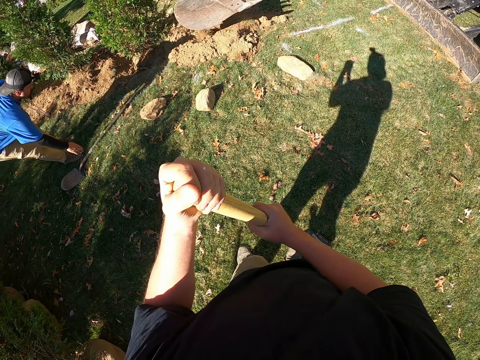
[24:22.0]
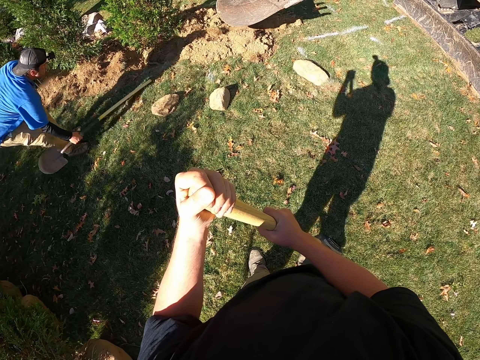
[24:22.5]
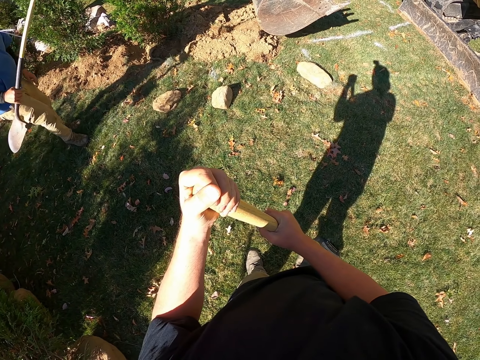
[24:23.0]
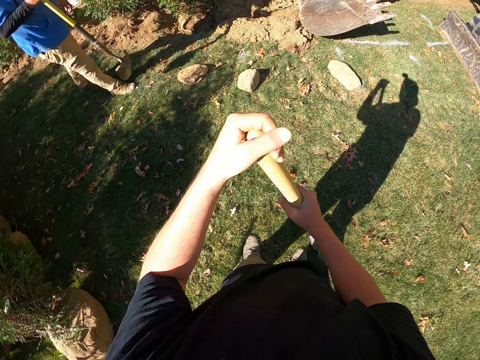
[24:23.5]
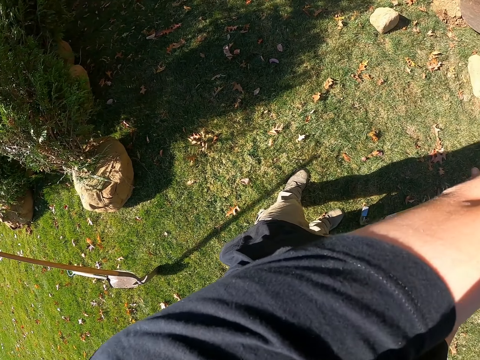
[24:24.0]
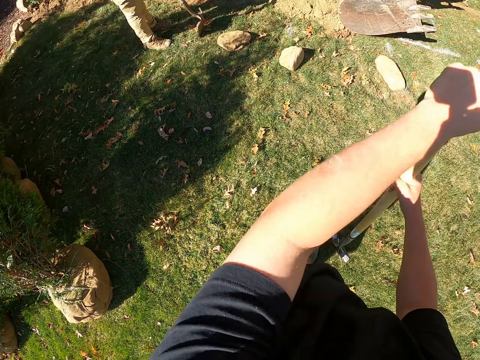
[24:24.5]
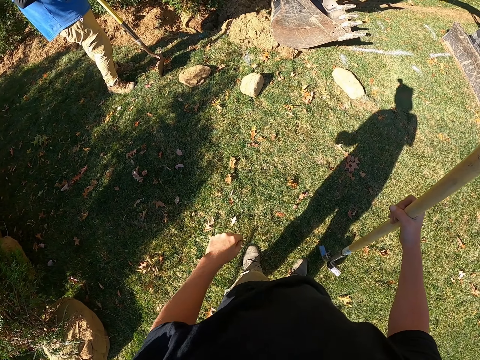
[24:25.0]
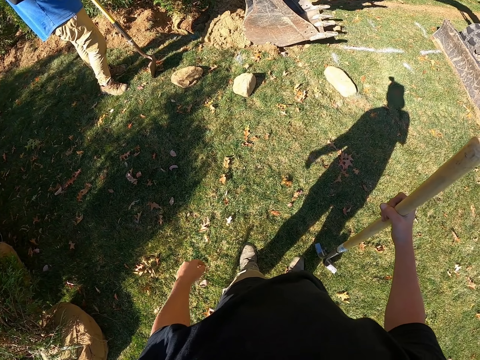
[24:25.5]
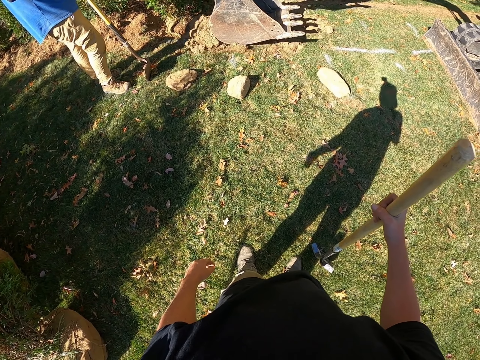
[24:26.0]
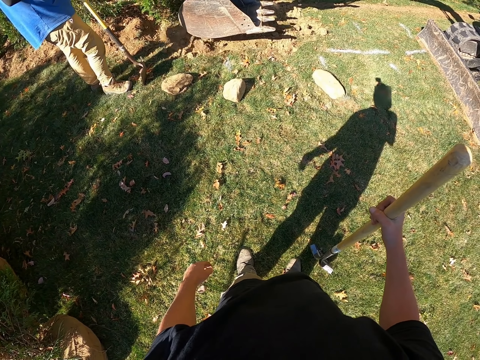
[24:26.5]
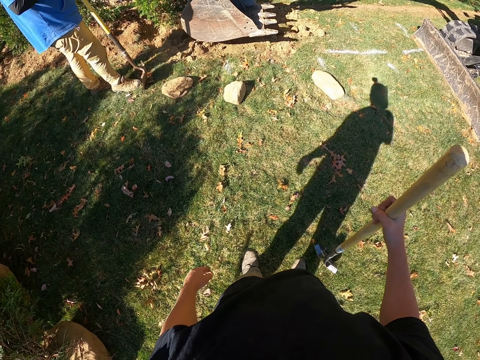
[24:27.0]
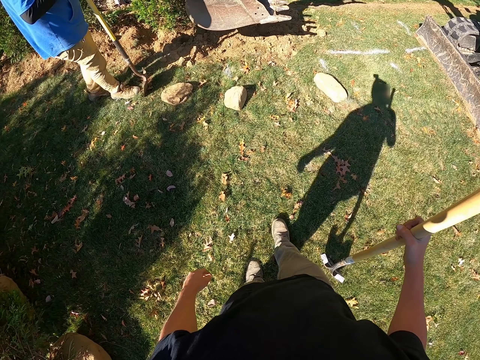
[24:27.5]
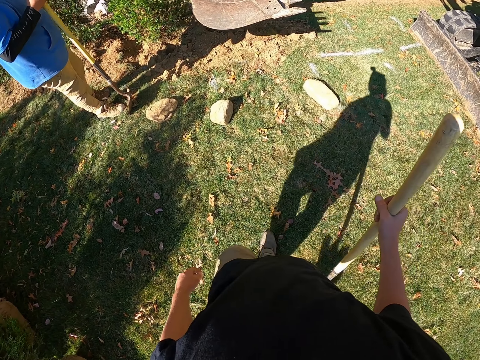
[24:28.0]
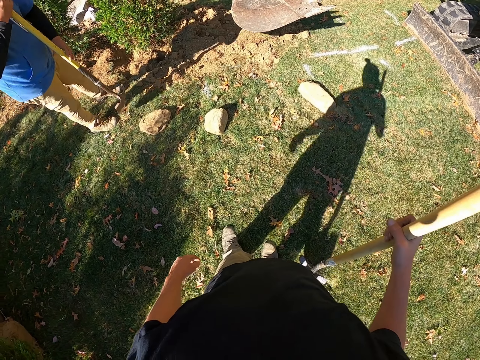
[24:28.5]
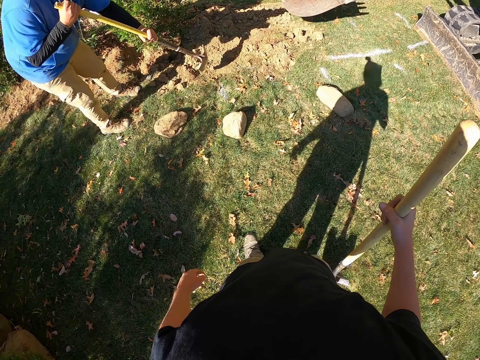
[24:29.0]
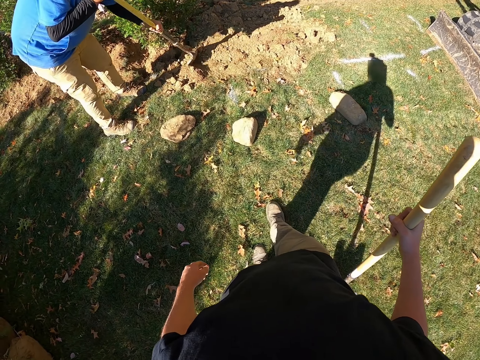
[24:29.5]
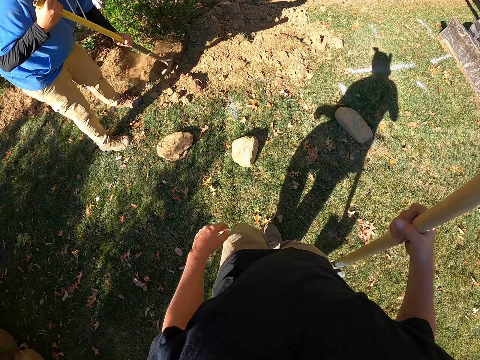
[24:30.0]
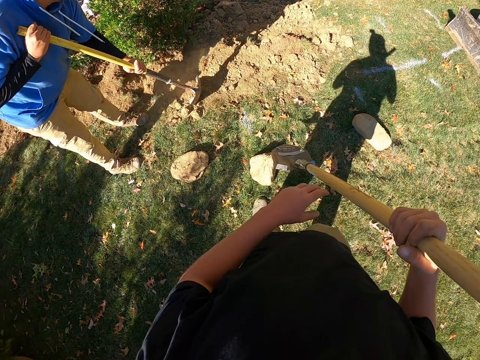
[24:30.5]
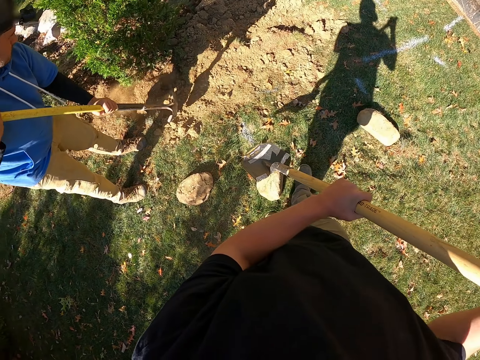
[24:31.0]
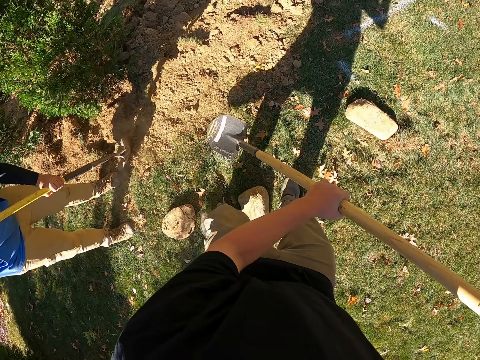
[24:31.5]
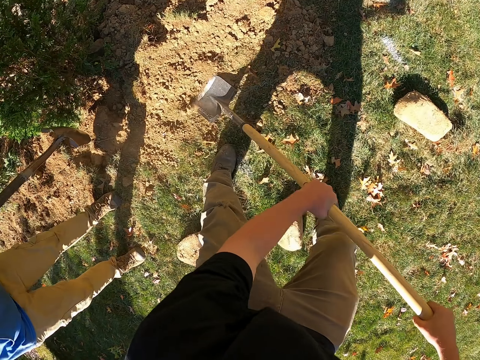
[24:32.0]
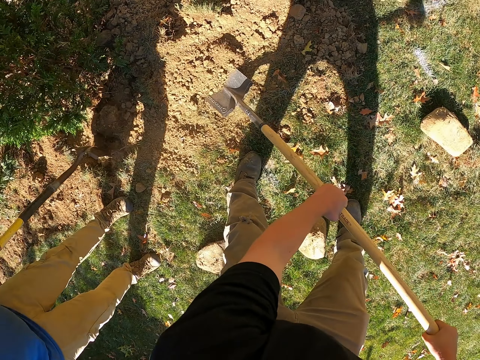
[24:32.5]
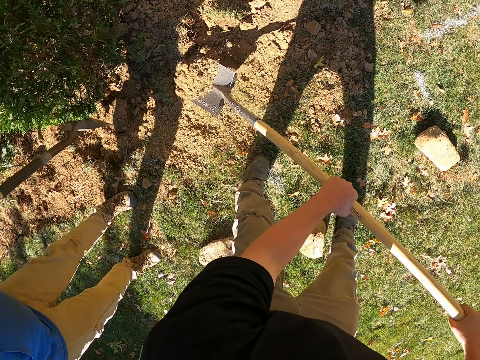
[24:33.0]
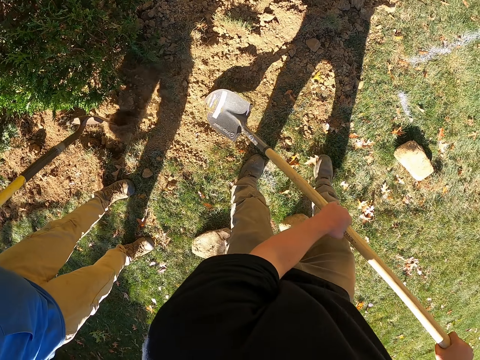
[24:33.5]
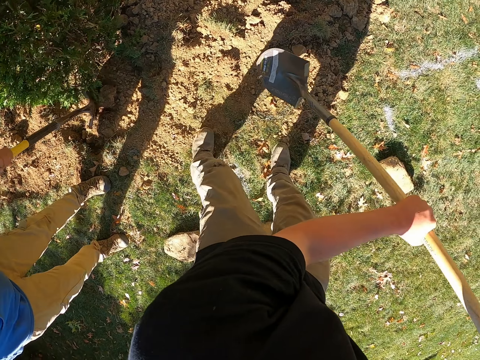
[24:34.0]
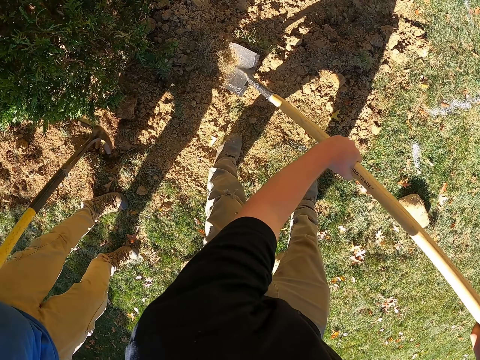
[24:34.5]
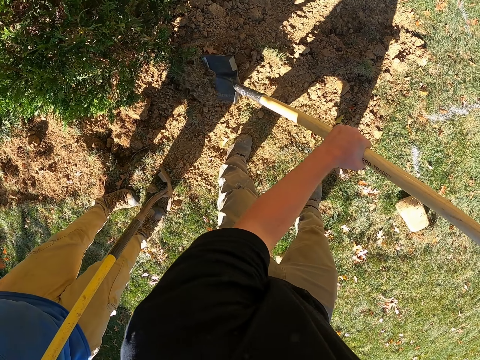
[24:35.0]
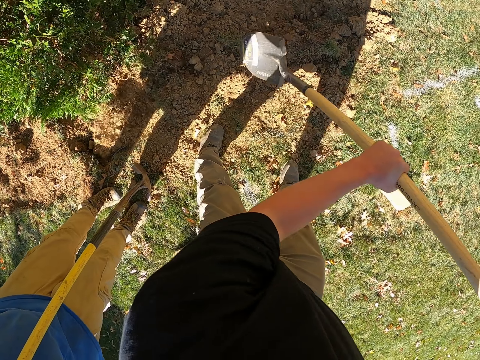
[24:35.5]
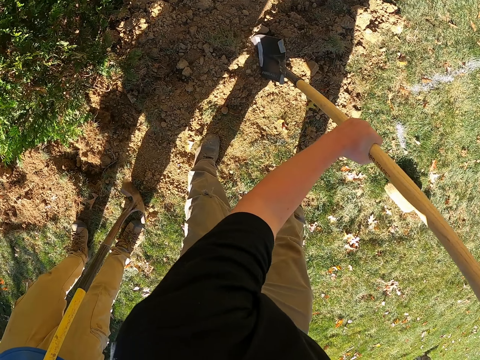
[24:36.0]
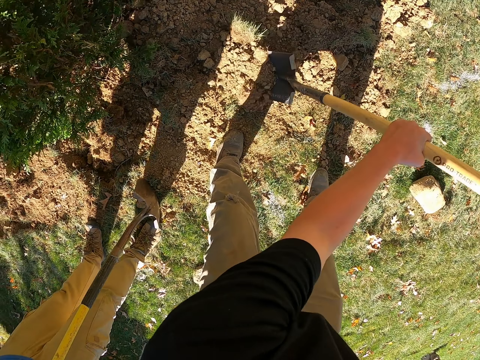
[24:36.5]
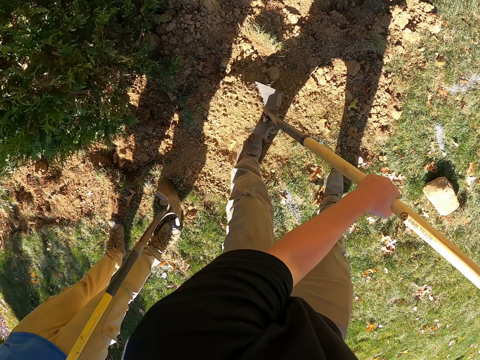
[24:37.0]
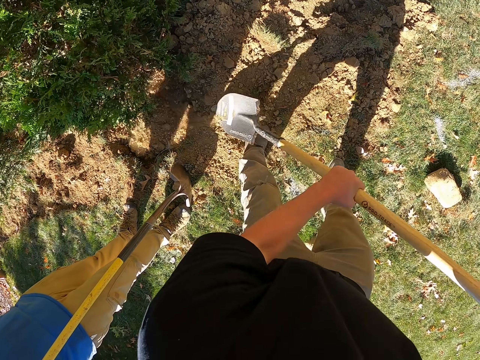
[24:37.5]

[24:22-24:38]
A man picks up the spade. The camera wearer moves the hand down and walks. The man pushes the soil. The camera wearer lifts the spade up, moves the spade forward, and digs. They scoop the soil.

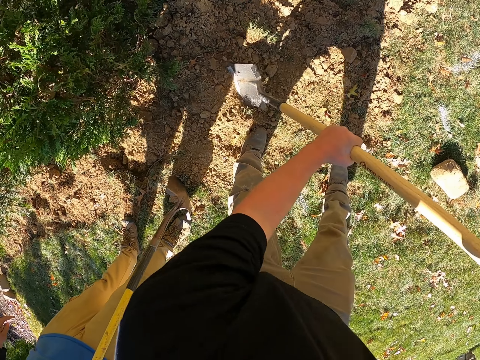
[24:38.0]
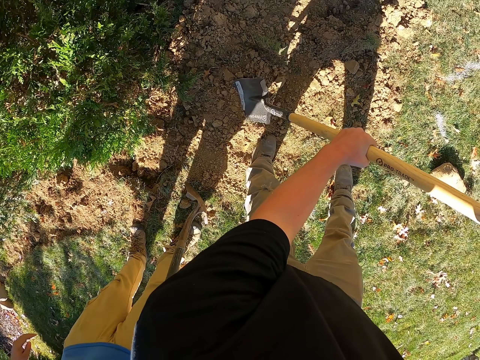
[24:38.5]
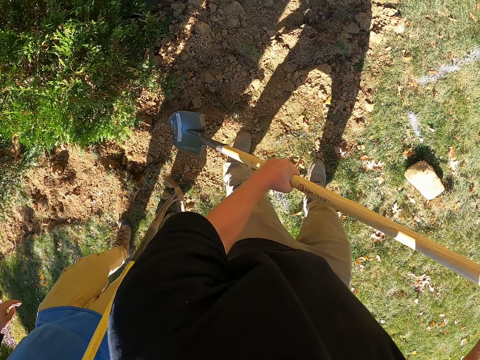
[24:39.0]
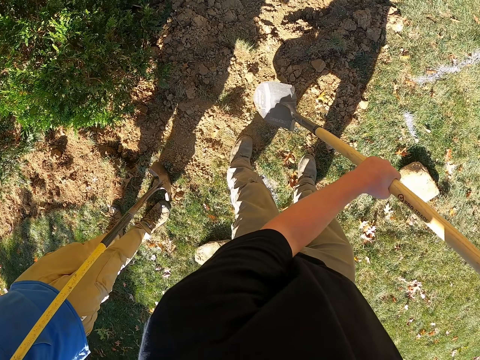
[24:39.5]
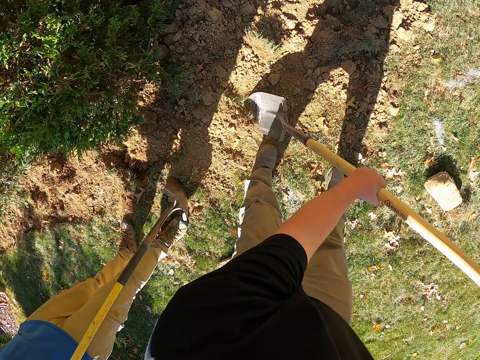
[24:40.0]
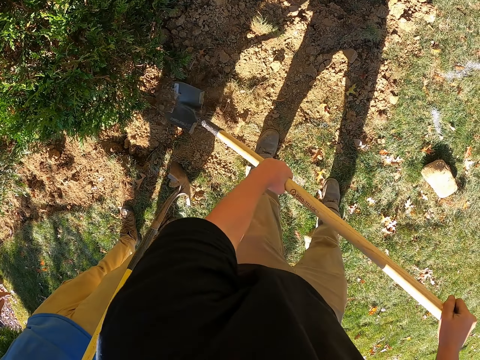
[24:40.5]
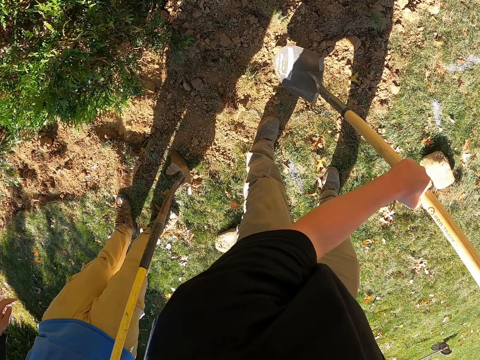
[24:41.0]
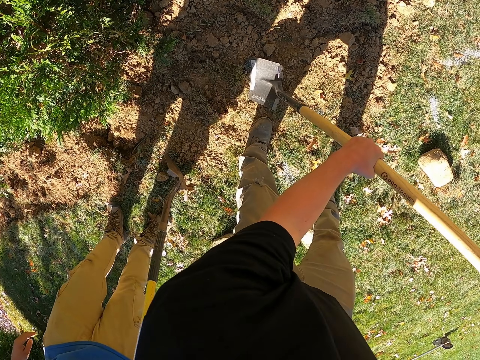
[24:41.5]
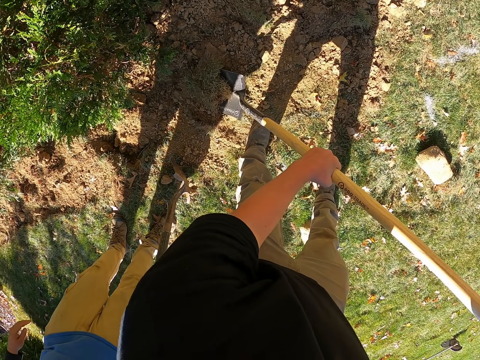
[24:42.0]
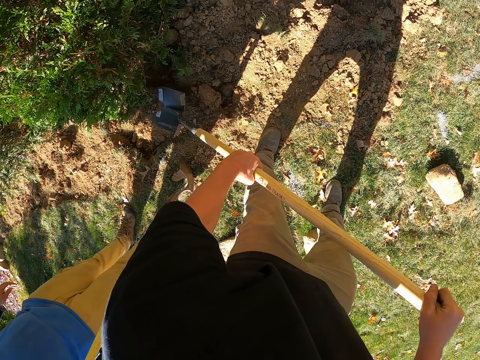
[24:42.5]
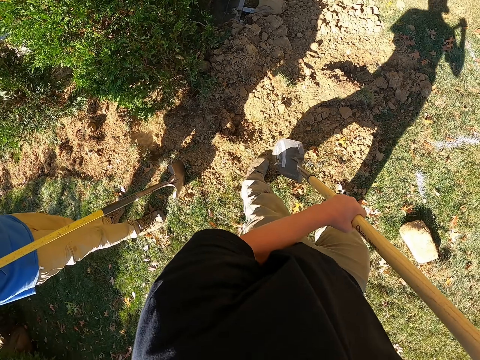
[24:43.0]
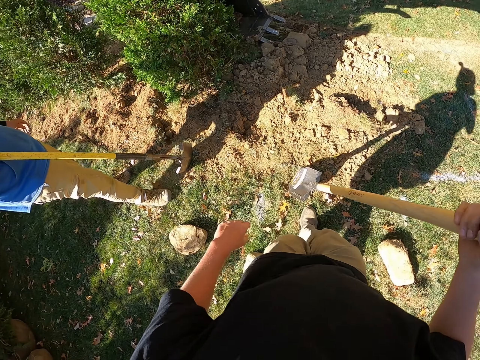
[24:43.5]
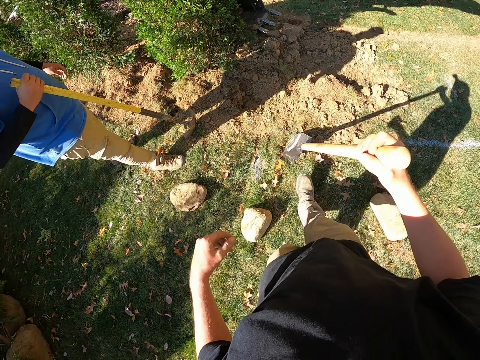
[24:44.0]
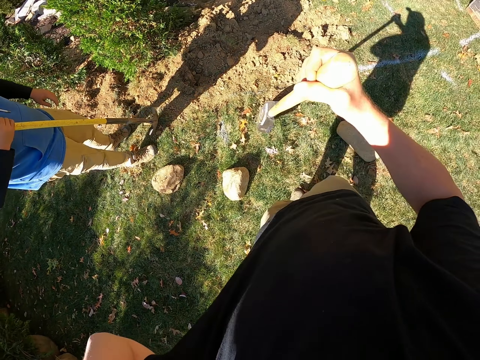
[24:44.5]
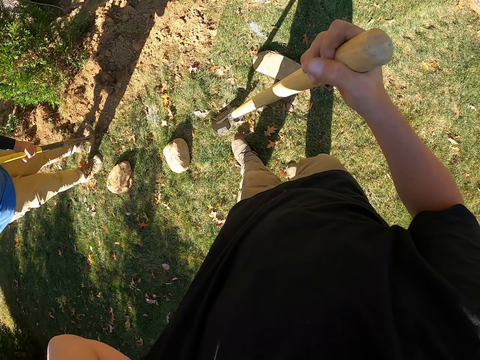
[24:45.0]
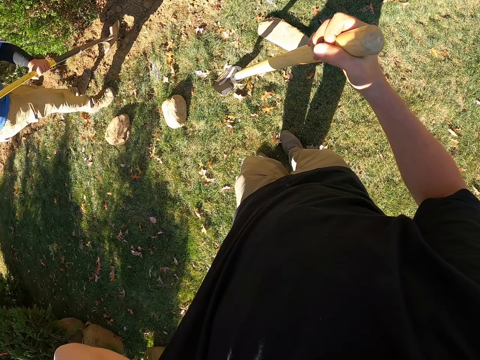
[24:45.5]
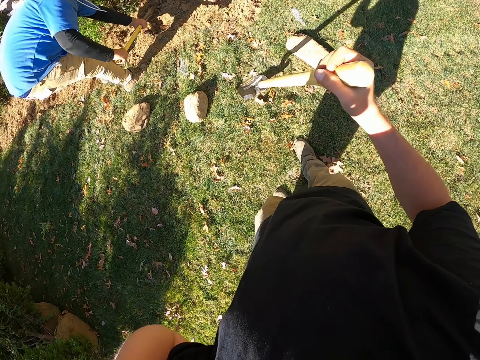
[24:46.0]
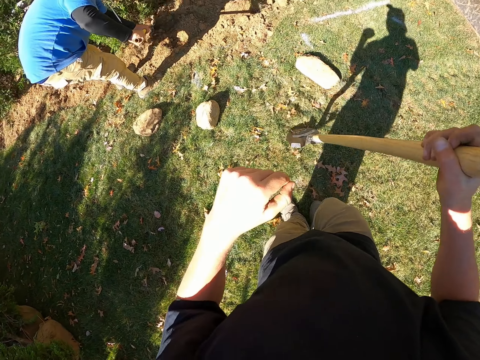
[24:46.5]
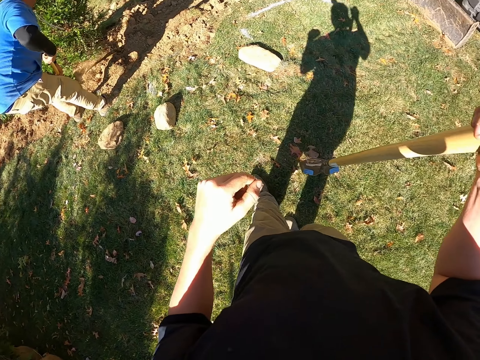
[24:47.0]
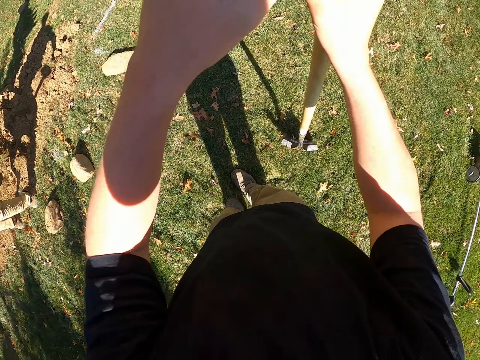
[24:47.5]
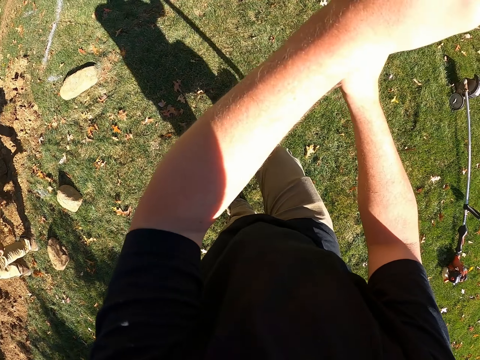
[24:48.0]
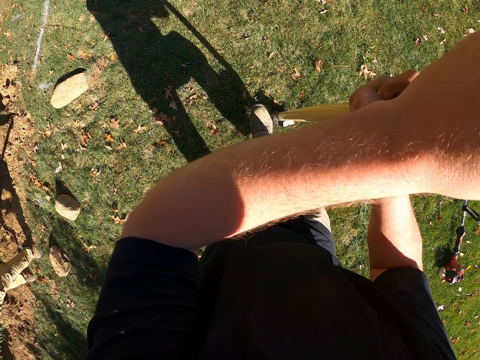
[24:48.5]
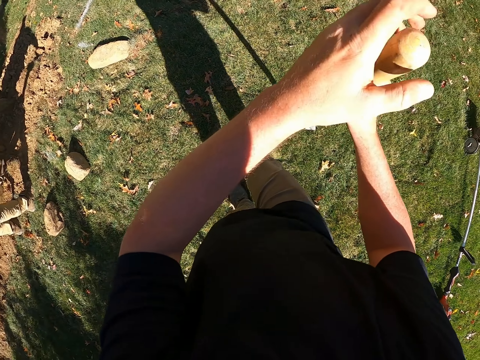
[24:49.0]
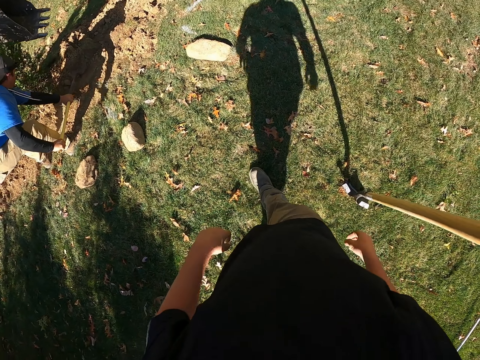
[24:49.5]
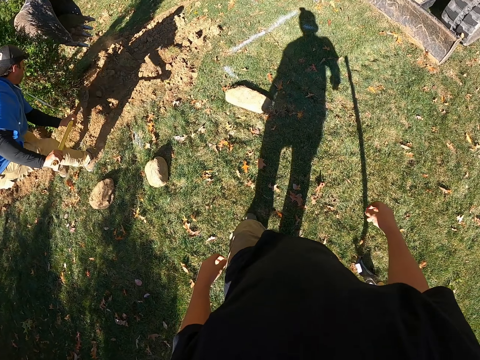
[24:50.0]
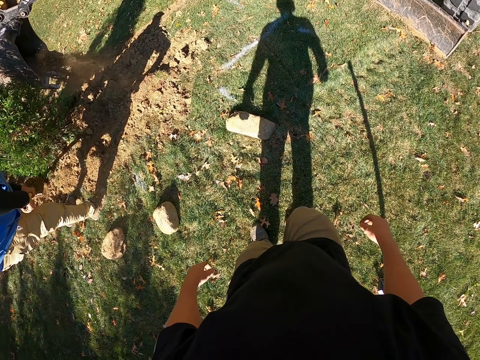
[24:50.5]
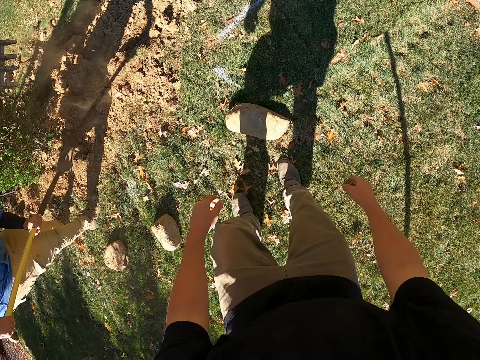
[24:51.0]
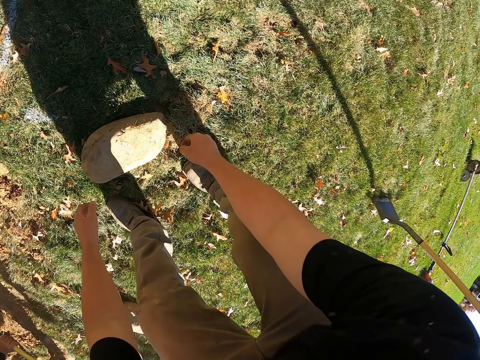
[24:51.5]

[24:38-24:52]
A man looks around. The camera wearer lifts a spade up and holds the spade. They move back, lift the hand up, move the spade, move the hand down, and lift the spade up. The man scoops the soil. The camera wearer turns around and holds the spade. They press the spade down, move the hands down, and walk. The man scoops the soil. The camera wearer bends down.
